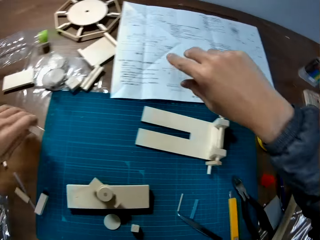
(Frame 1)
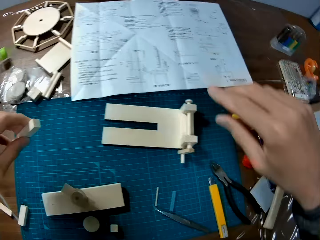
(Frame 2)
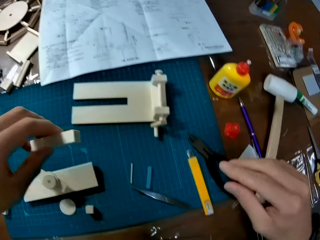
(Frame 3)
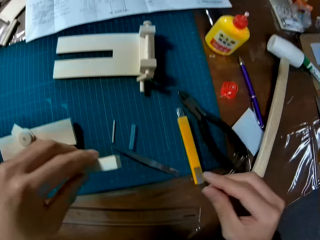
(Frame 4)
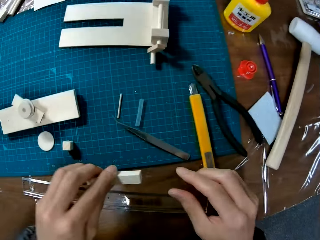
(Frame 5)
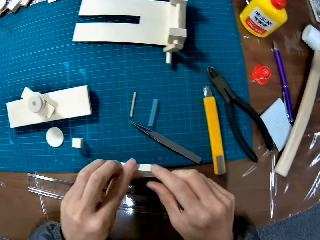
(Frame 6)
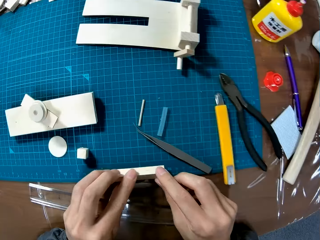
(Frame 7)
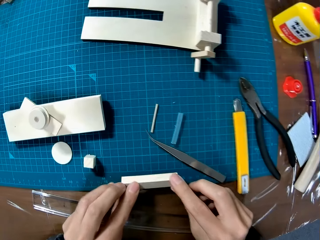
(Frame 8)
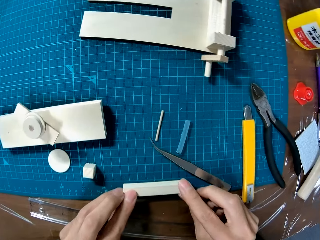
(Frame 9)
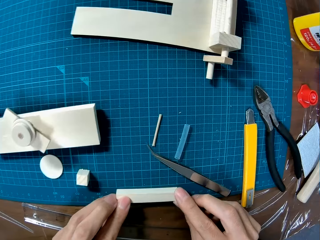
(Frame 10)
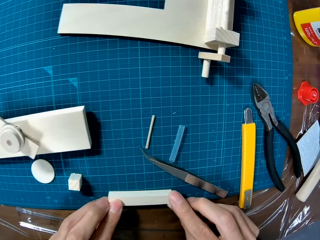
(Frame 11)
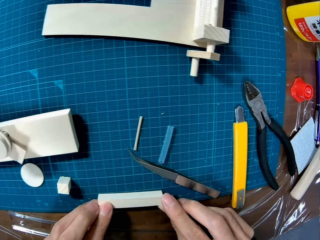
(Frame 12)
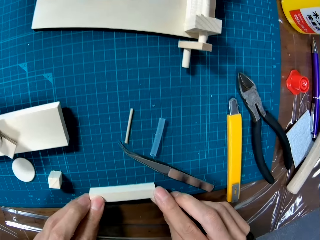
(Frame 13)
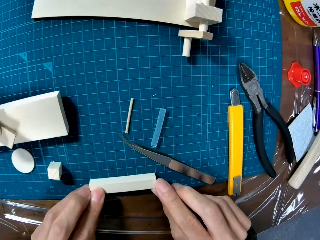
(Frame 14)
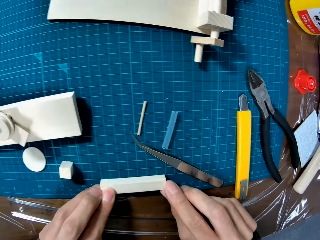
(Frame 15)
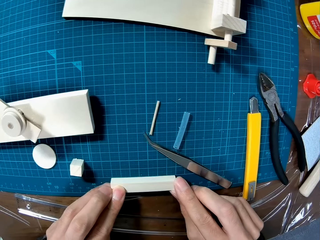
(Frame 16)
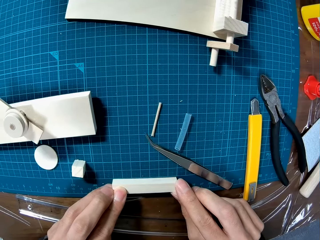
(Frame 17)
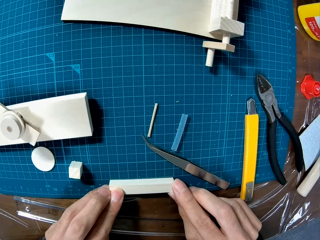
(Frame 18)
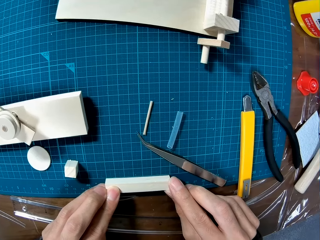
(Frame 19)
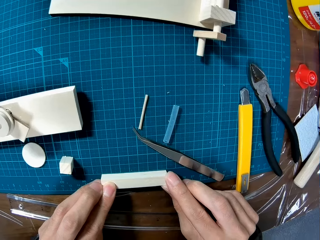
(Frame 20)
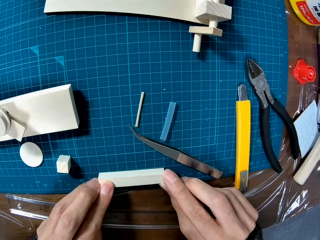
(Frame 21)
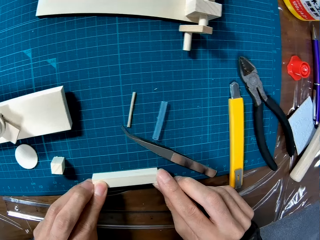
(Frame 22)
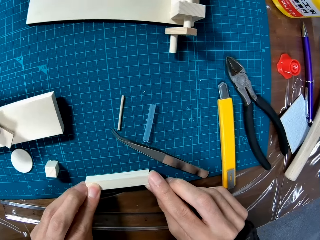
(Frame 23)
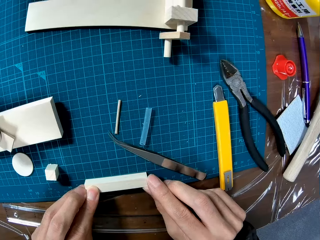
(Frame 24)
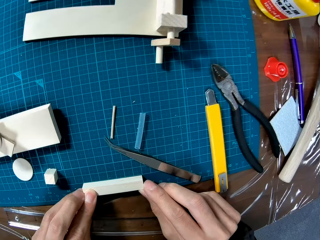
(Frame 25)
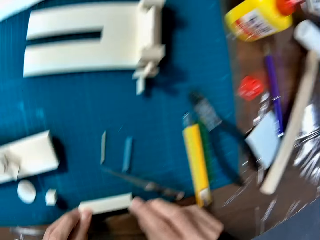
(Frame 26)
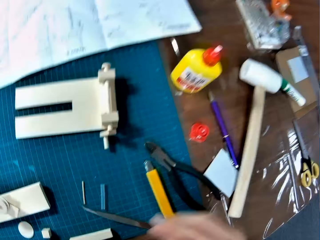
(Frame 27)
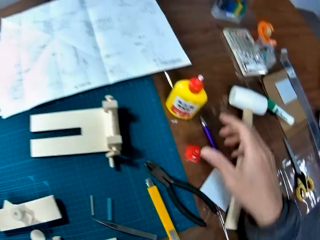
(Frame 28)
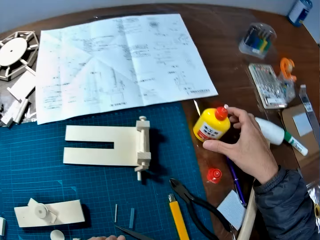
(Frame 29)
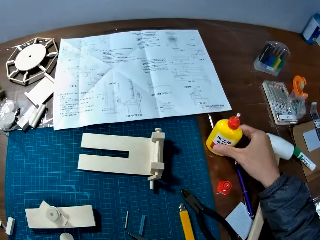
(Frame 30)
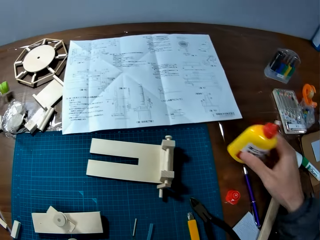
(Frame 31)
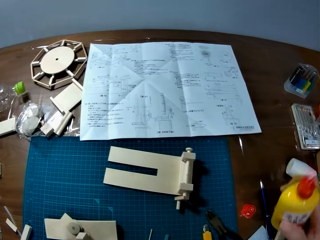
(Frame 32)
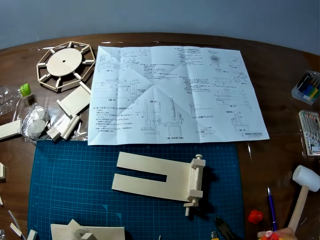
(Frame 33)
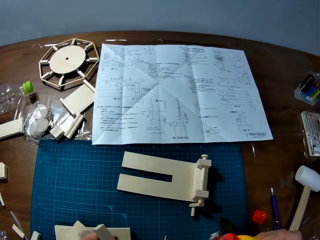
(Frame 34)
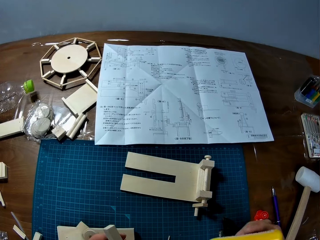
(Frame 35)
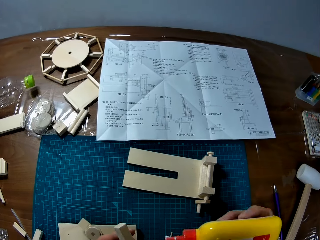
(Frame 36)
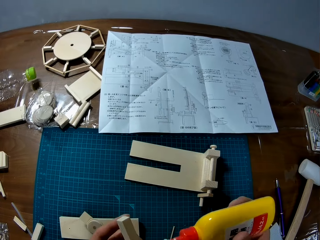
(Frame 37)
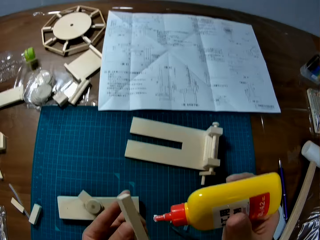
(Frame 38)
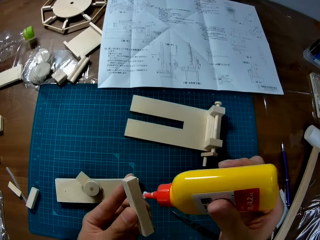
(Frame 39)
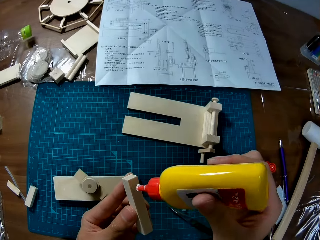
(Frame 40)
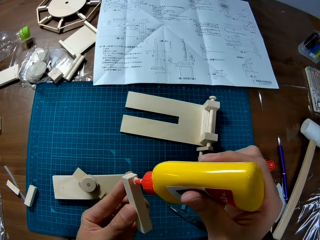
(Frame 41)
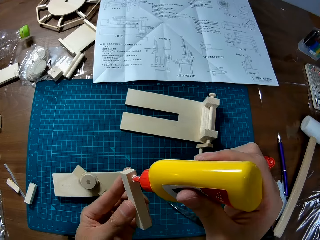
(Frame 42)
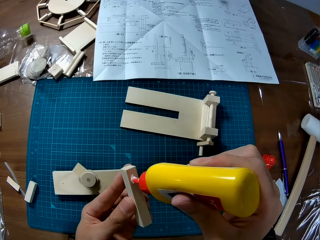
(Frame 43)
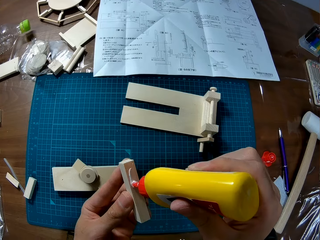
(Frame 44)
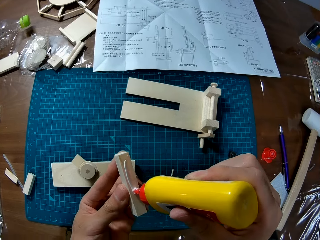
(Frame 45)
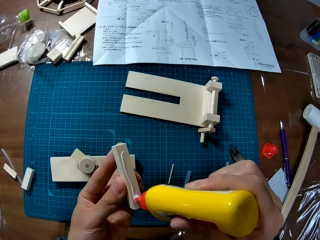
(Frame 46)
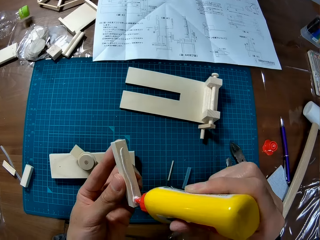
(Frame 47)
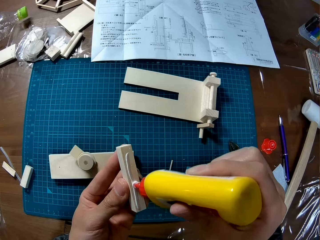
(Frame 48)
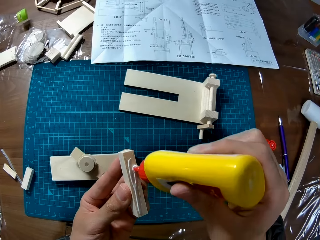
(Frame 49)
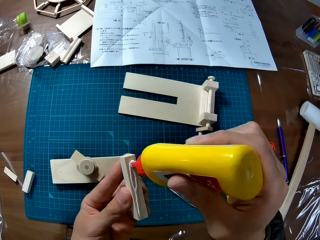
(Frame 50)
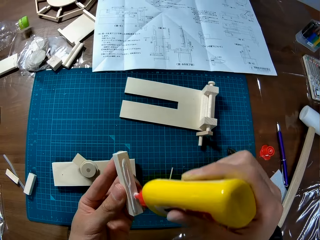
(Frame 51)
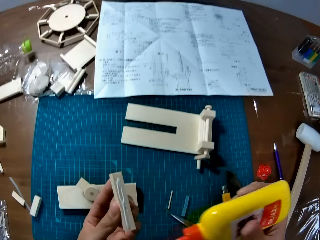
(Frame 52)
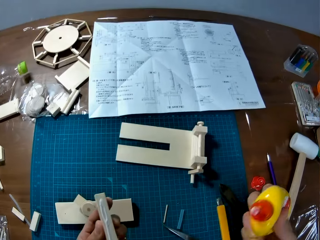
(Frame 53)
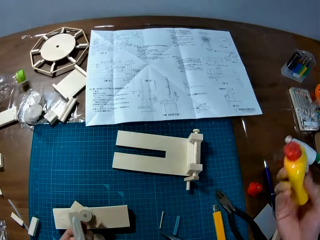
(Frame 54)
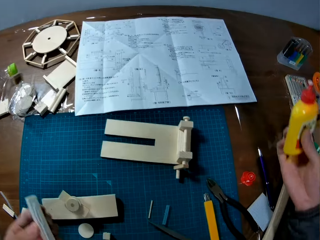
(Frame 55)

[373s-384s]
The camera wearer picks up a piece of wood or model piece on the table with his left hand. He puts the paper on the table. He holds the model piece. He puts the piece of wood on the cutting mat on the table. He picks up the glue container or super glue on the table with his right hand. He picks up the piece of wood on the cutting mat on the table with his left hand. He holds the super glue. He applies glue on the wooden craft in his left hand.

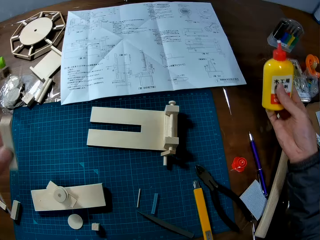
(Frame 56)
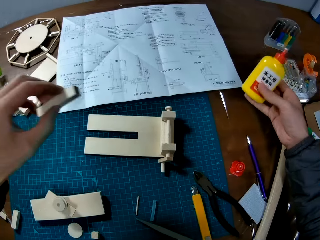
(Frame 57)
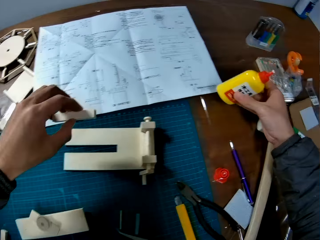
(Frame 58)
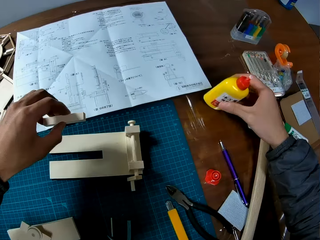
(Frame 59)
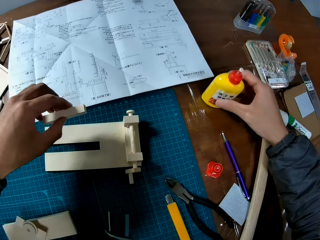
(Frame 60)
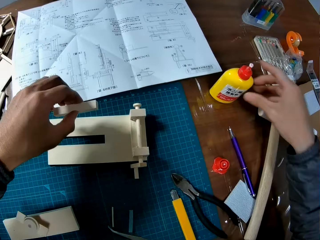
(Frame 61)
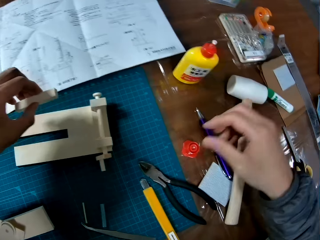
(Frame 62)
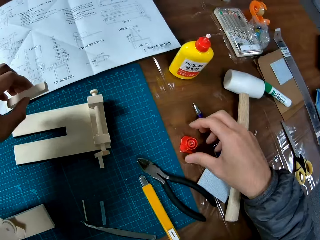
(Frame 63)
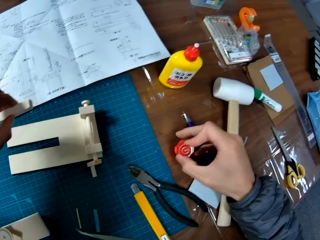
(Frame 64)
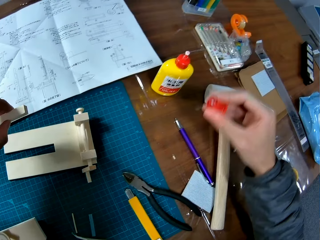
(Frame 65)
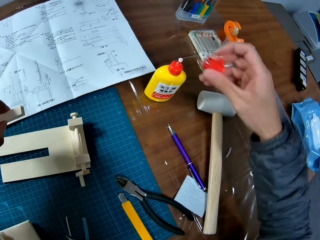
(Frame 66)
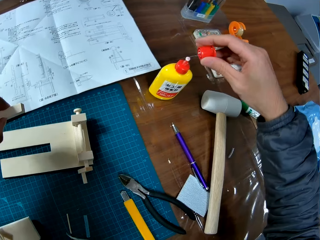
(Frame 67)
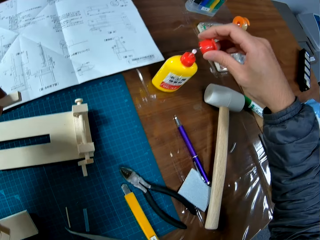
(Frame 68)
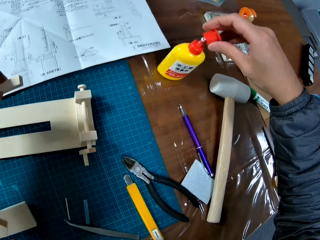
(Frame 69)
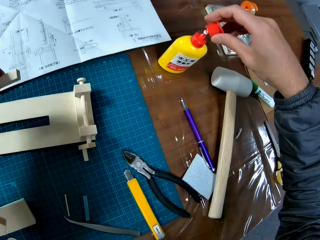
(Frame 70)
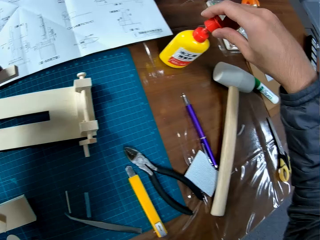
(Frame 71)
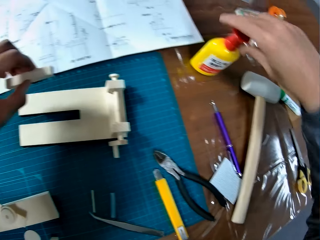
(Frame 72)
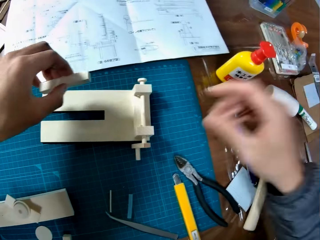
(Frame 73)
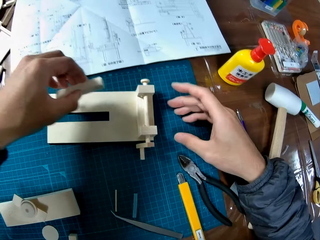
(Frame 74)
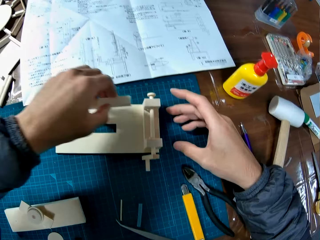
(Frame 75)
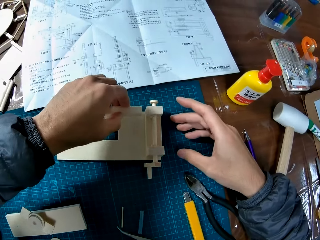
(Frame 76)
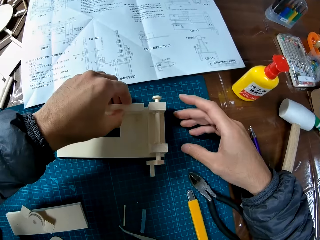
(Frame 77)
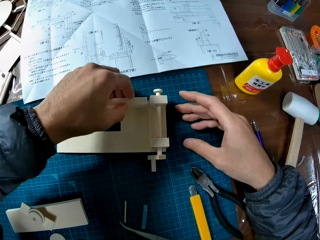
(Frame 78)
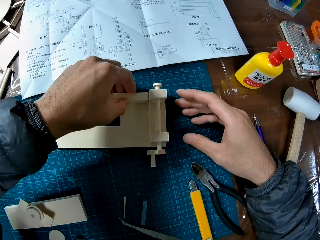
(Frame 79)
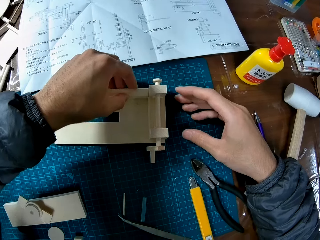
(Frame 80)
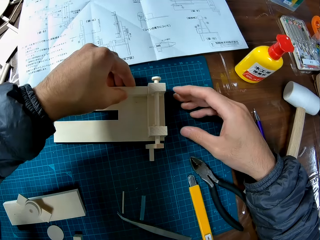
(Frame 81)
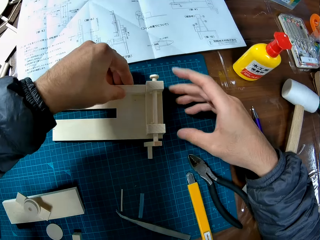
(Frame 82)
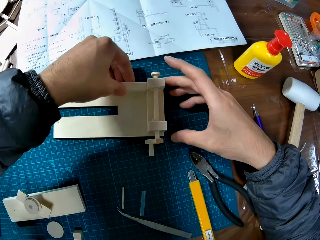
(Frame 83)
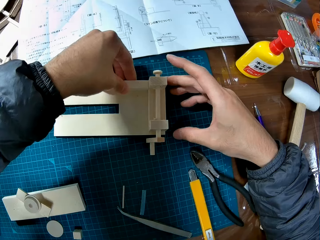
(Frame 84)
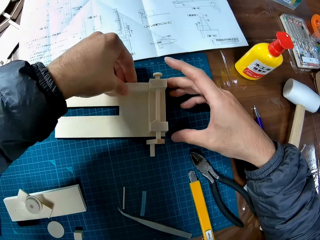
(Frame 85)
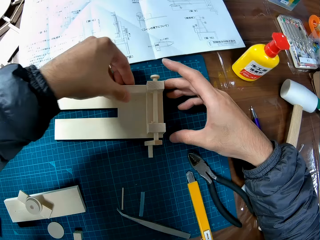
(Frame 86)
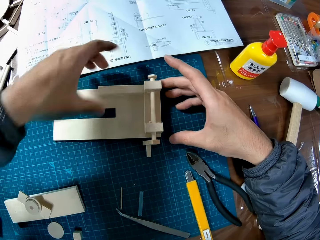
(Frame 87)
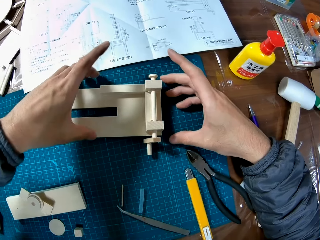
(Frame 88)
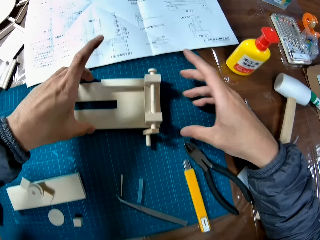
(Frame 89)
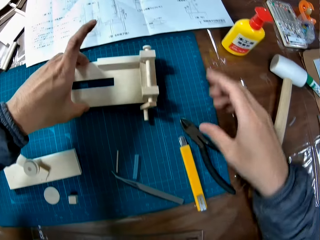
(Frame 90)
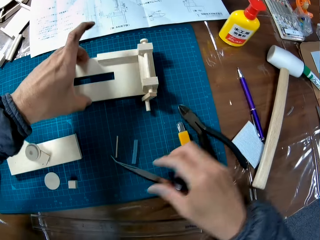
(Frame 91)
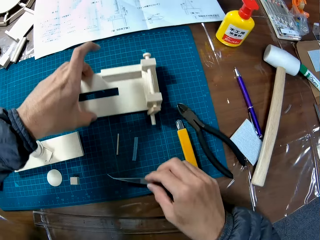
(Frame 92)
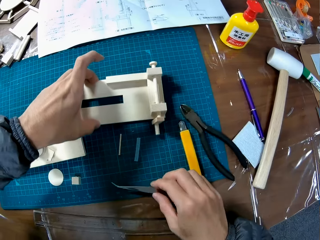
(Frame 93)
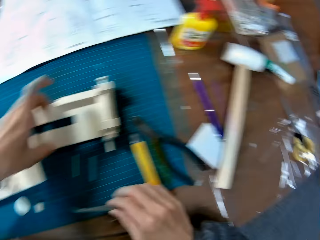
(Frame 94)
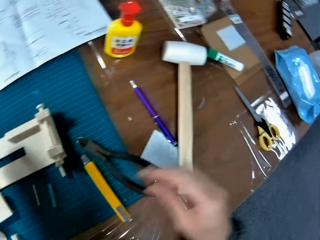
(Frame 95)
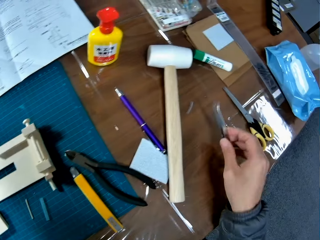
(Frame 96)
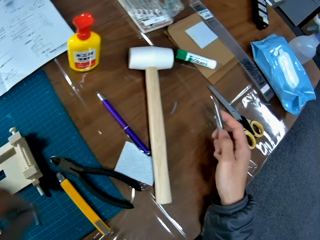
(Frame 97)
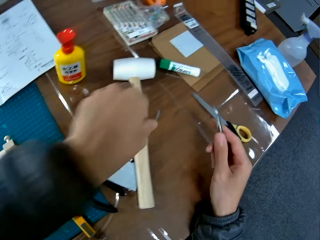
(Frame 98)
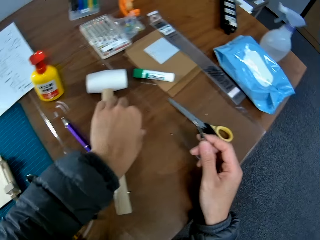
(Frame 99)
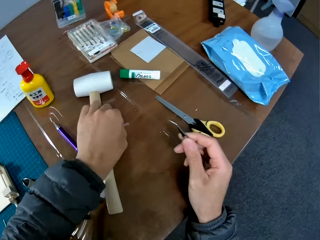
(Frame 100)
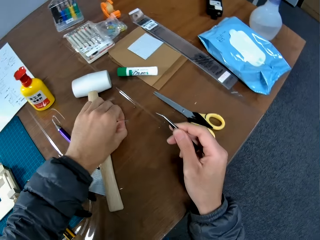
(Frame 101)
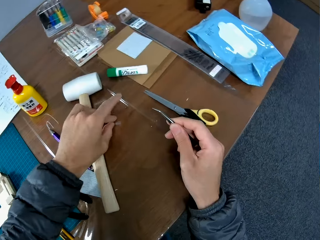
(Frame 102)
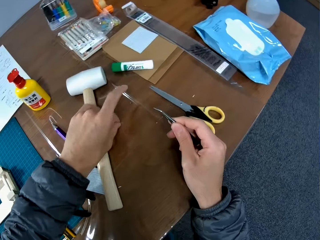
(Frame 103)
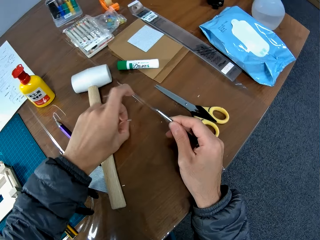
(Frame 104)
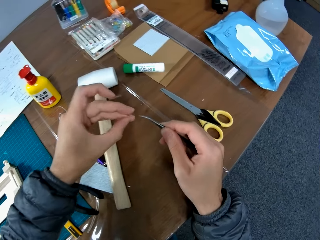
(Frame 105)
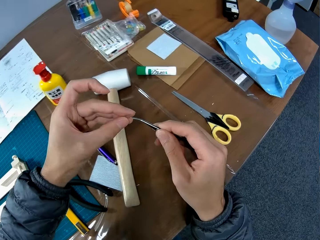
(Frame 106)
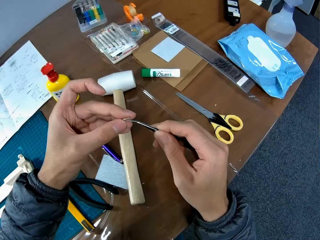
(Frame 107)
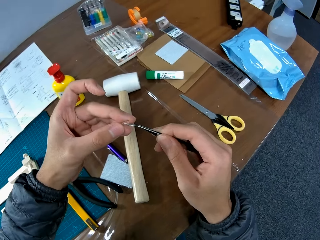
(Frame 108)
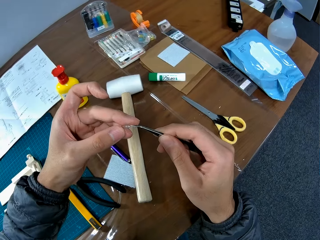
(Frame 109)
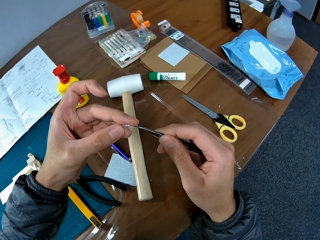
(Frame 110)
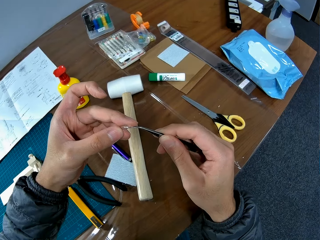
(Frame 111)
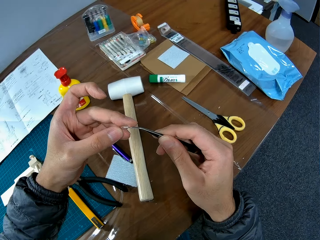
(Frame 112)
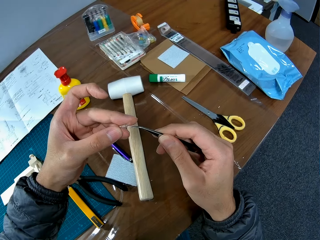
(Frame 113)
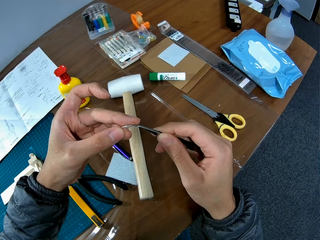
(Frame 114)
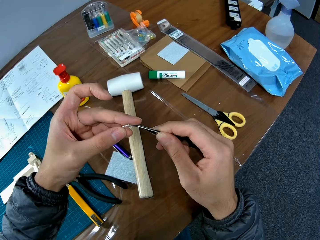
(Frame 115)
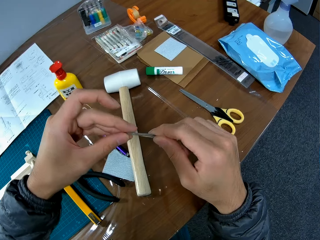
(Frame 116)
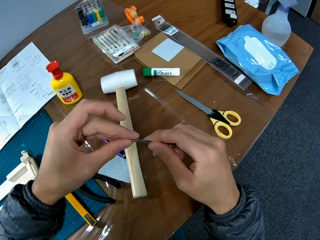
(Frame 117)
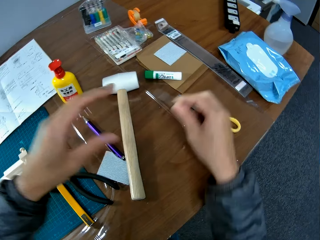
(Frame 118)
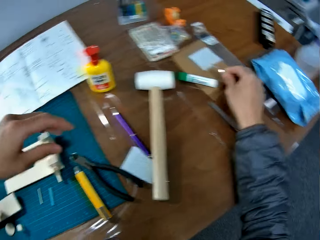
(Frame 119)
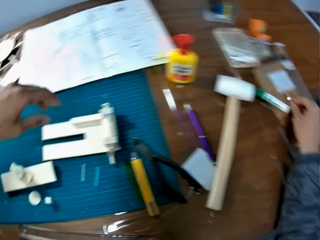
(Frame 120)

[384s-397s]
The camera wearer puts the glue container in his right hand on the table. He picks up the cover of the glue container on the table. He covers the glue container. He attaches the wooden craft in his left hand to the wooden craft on the cutting mat on the table. He picks up the tweezer on the table to his right hand. He moves the model. He holds the tweezer. He picks up the cover of the tweezer on the table with his left hand. He encloses the tip of the tweezer.
